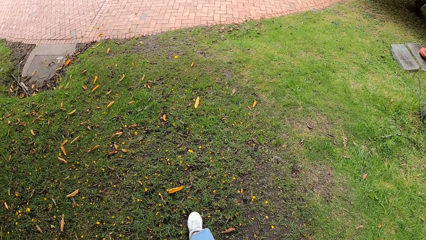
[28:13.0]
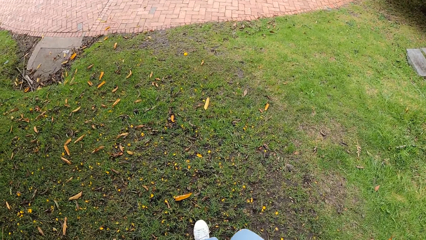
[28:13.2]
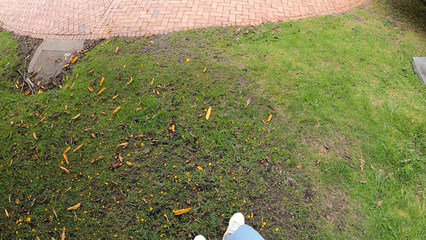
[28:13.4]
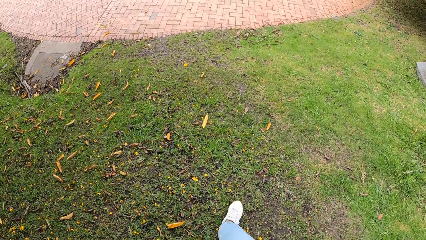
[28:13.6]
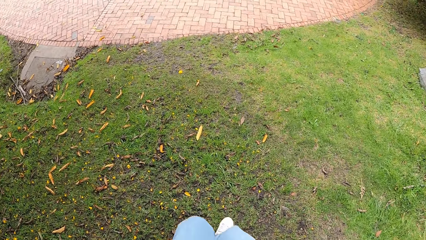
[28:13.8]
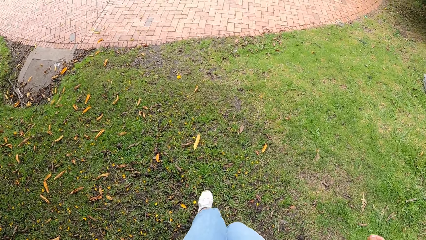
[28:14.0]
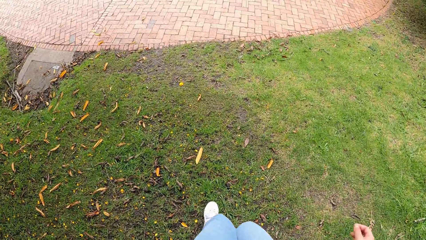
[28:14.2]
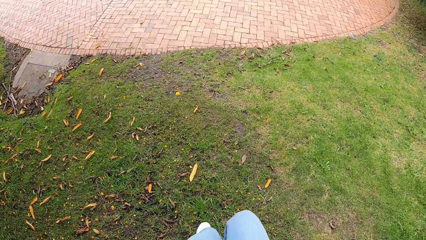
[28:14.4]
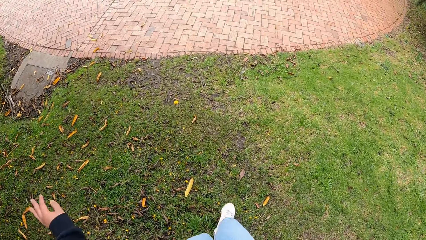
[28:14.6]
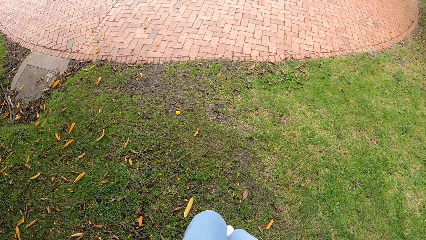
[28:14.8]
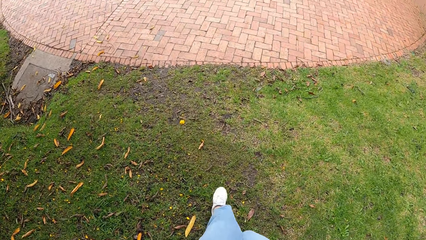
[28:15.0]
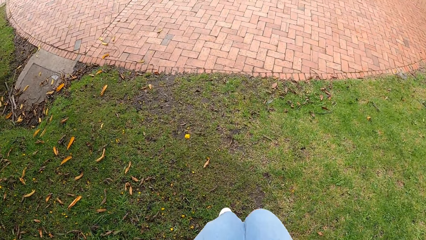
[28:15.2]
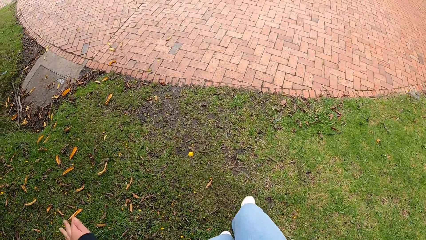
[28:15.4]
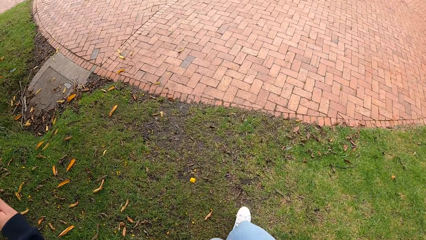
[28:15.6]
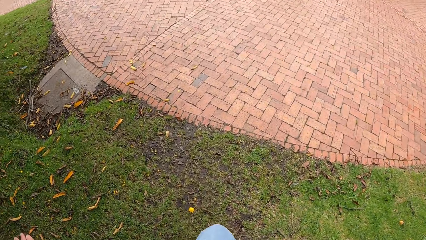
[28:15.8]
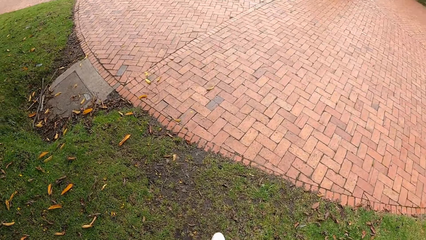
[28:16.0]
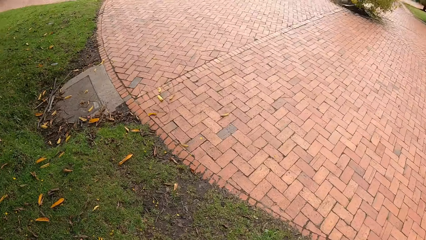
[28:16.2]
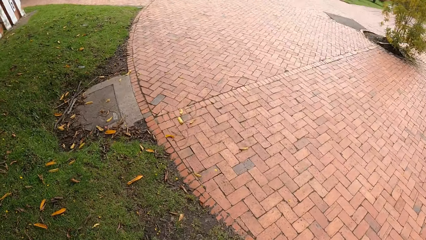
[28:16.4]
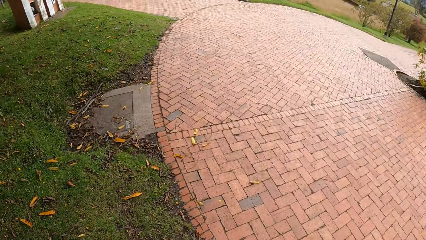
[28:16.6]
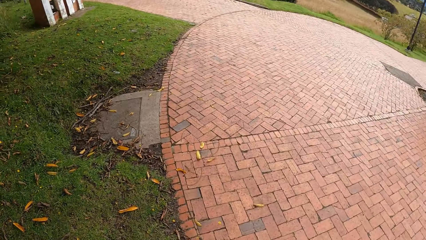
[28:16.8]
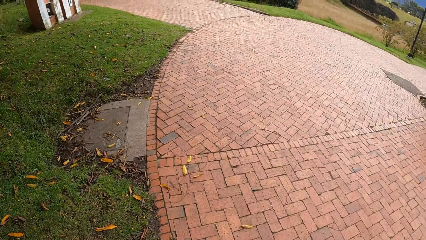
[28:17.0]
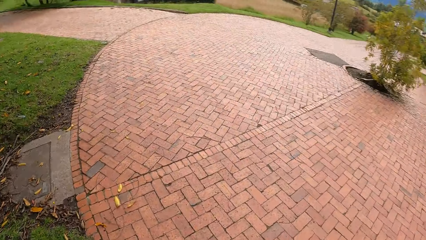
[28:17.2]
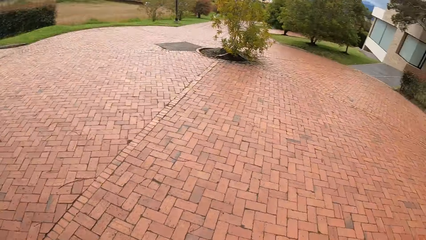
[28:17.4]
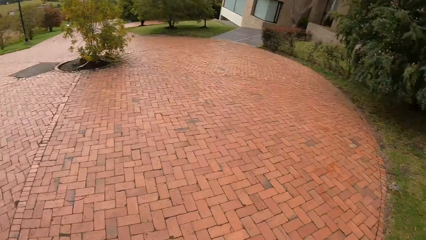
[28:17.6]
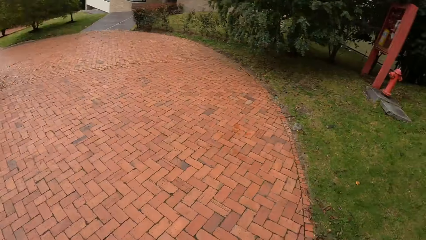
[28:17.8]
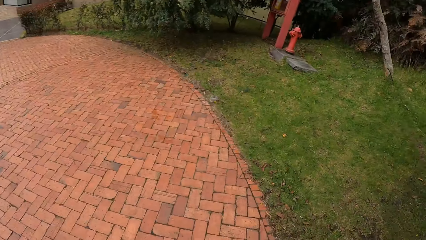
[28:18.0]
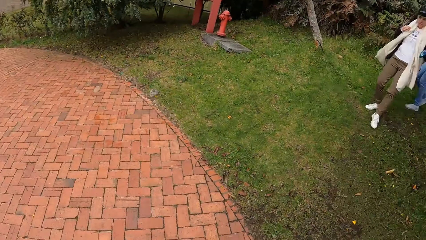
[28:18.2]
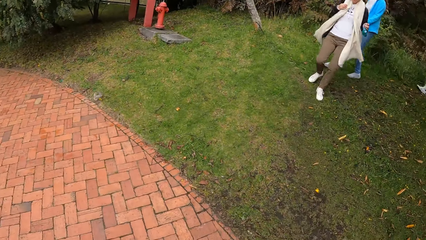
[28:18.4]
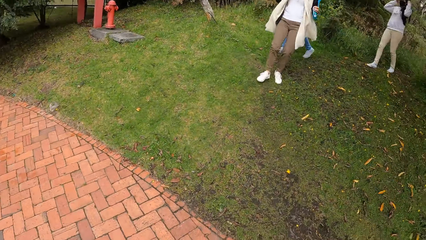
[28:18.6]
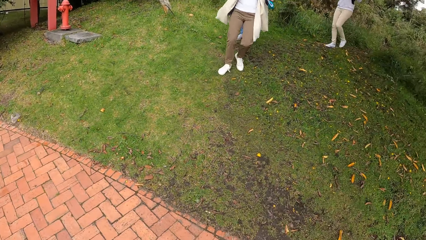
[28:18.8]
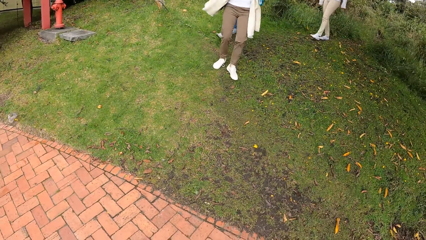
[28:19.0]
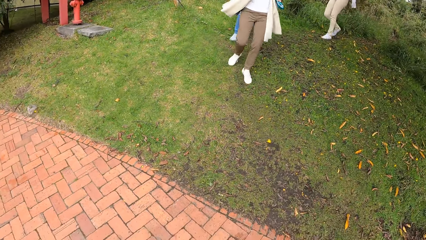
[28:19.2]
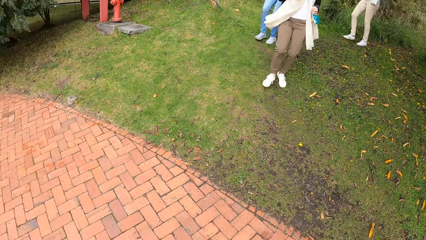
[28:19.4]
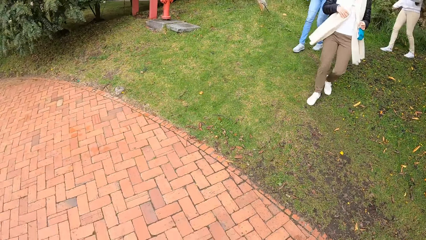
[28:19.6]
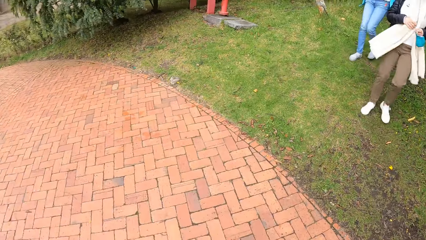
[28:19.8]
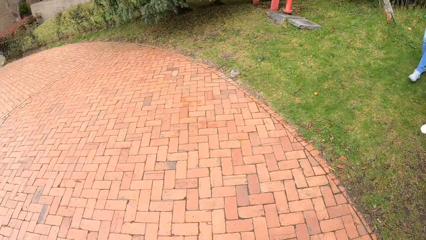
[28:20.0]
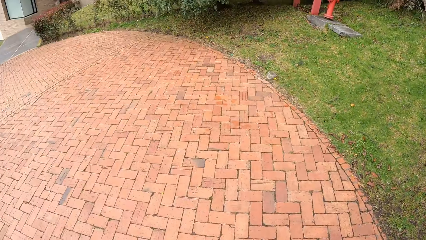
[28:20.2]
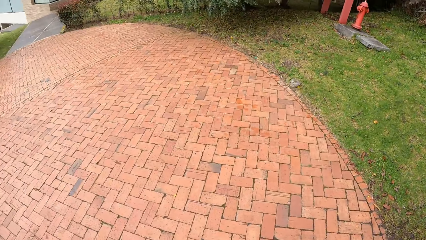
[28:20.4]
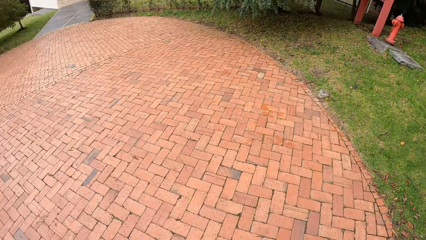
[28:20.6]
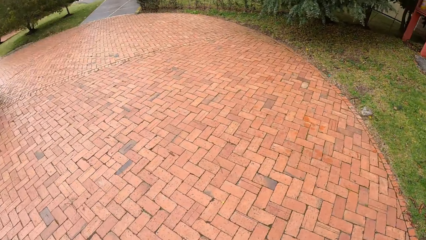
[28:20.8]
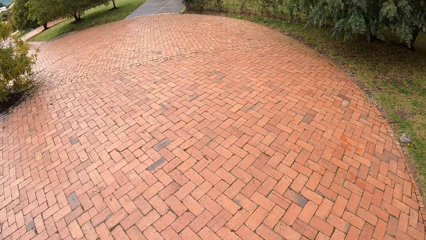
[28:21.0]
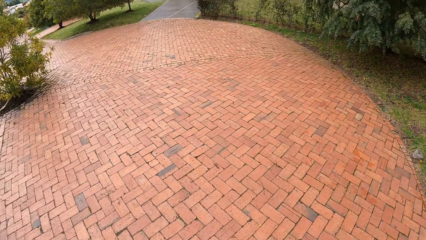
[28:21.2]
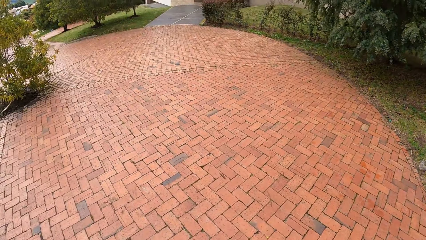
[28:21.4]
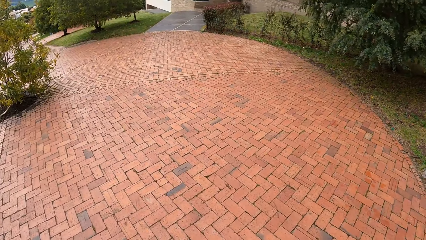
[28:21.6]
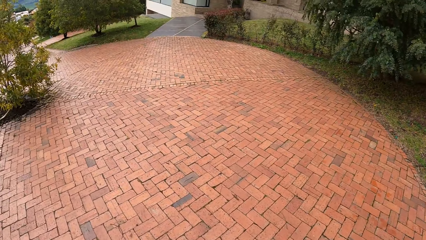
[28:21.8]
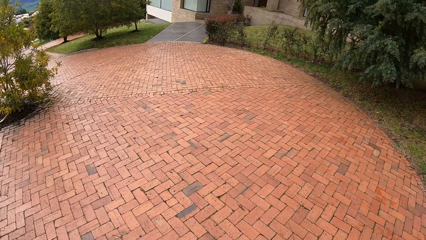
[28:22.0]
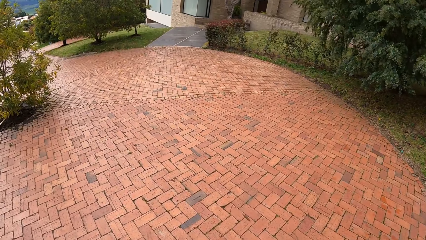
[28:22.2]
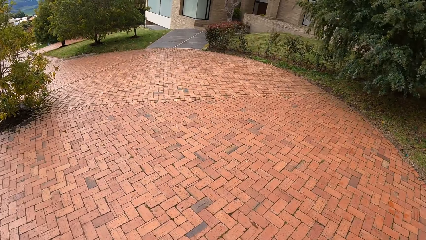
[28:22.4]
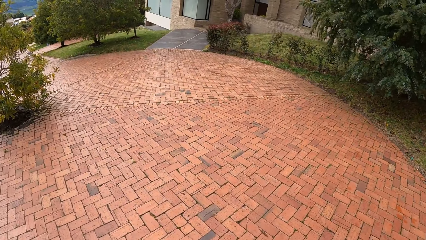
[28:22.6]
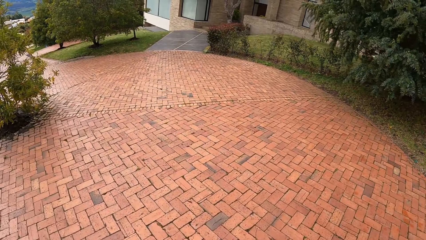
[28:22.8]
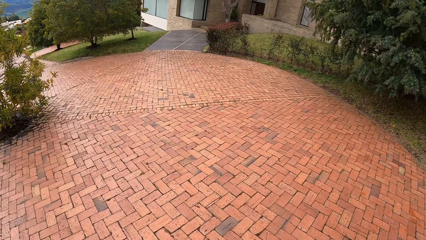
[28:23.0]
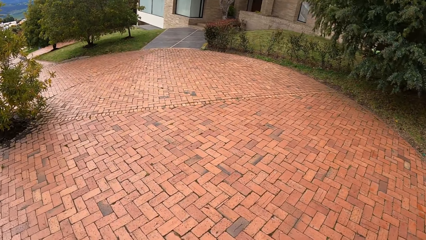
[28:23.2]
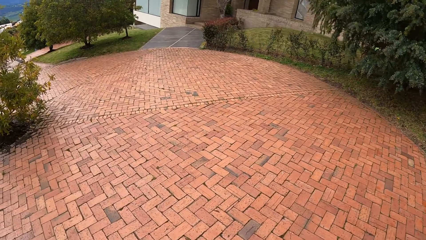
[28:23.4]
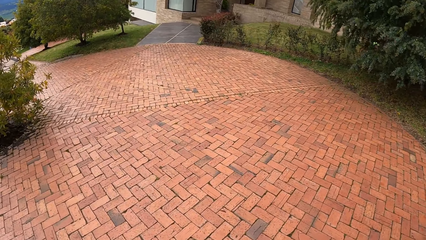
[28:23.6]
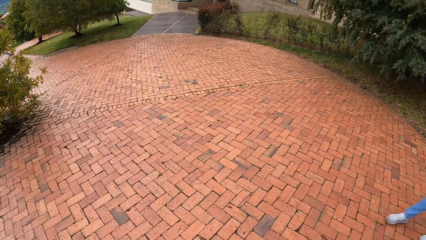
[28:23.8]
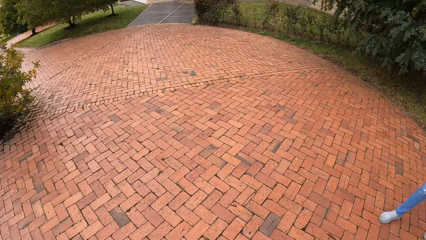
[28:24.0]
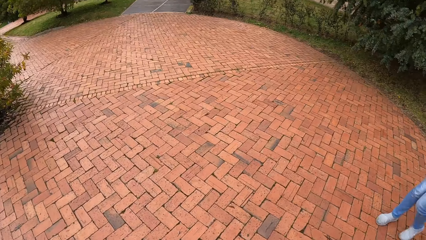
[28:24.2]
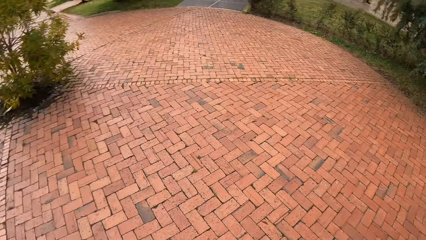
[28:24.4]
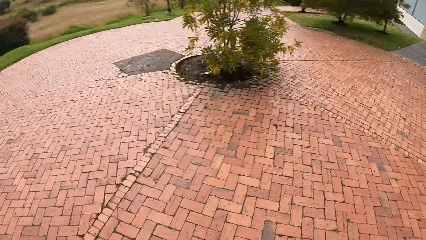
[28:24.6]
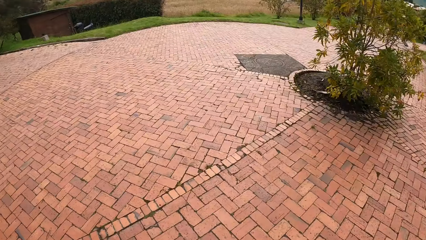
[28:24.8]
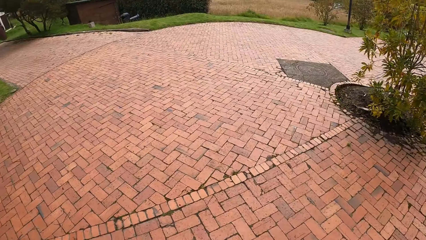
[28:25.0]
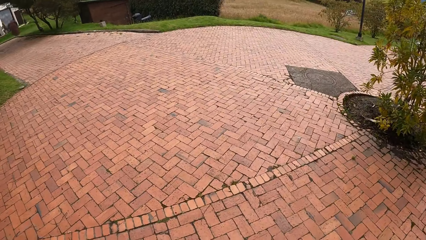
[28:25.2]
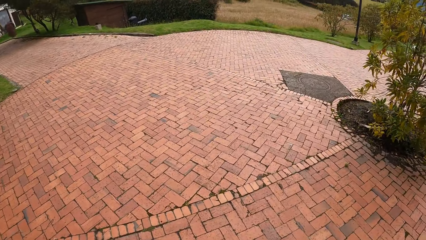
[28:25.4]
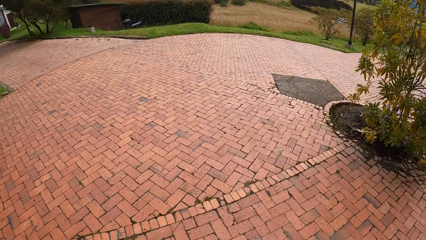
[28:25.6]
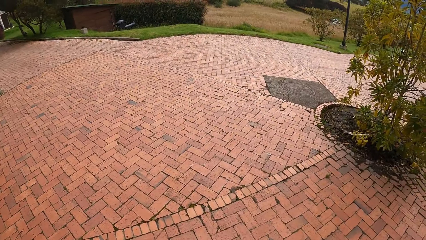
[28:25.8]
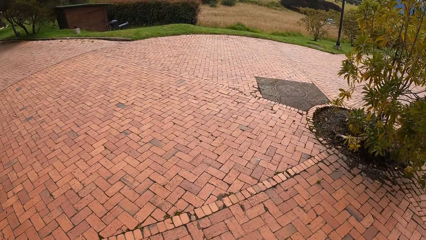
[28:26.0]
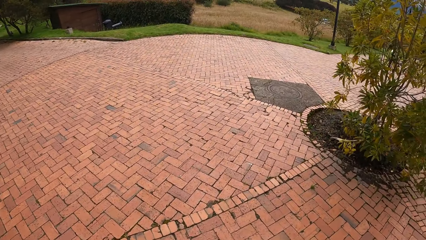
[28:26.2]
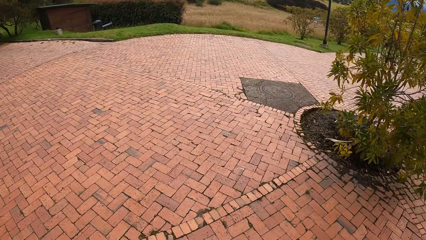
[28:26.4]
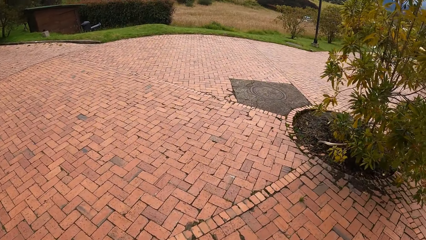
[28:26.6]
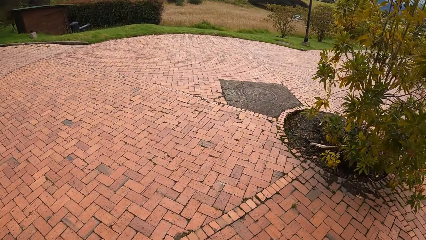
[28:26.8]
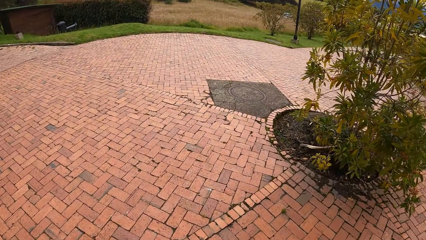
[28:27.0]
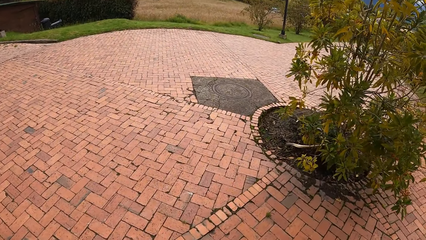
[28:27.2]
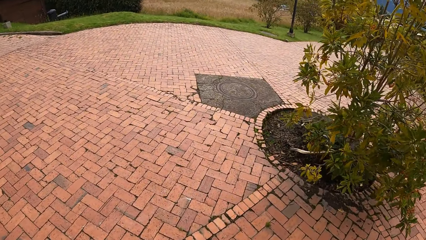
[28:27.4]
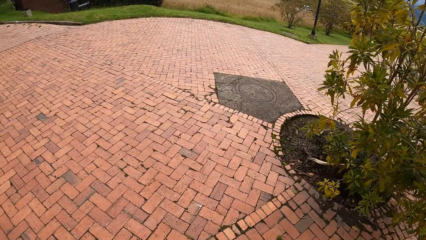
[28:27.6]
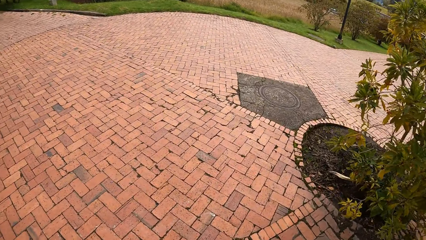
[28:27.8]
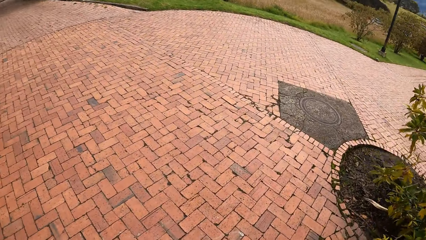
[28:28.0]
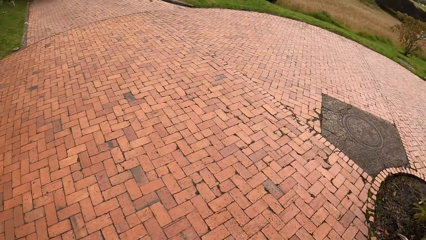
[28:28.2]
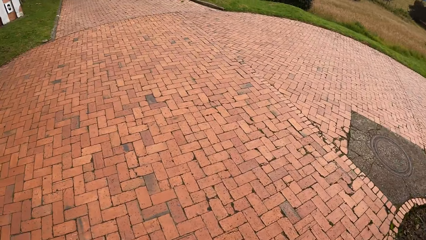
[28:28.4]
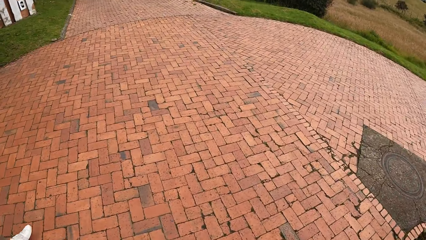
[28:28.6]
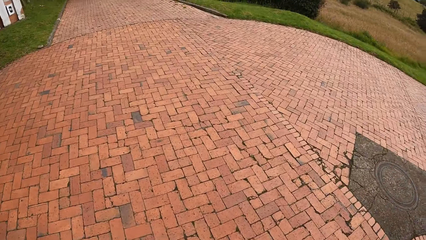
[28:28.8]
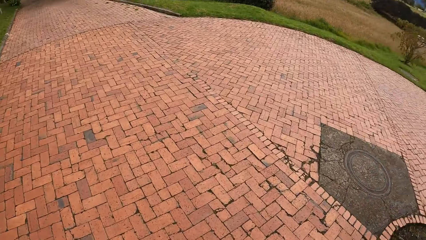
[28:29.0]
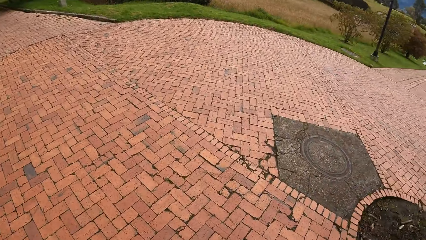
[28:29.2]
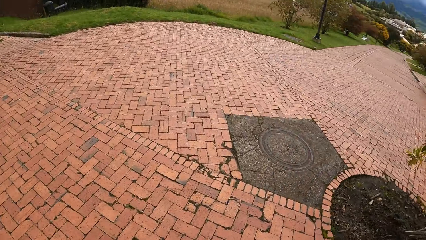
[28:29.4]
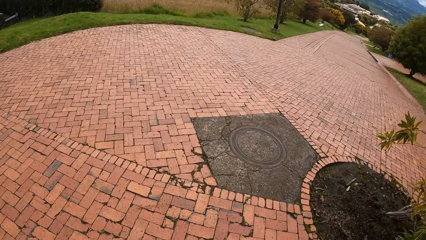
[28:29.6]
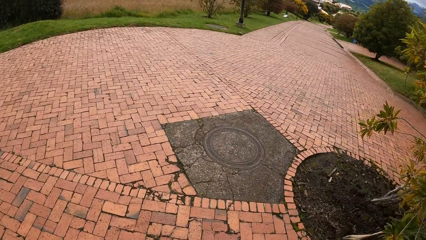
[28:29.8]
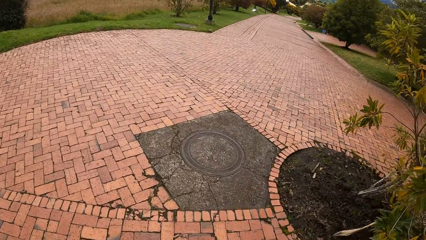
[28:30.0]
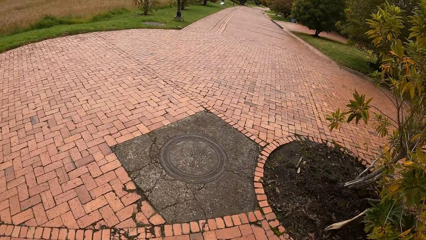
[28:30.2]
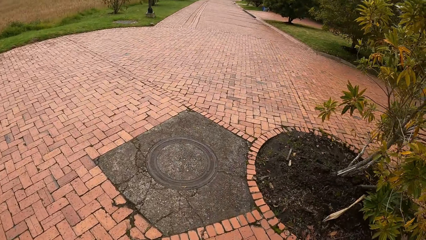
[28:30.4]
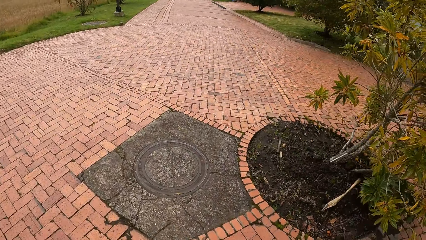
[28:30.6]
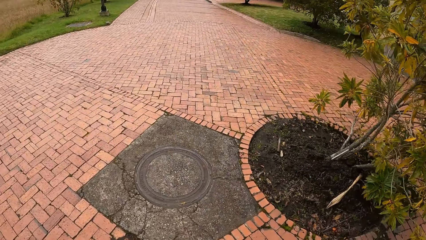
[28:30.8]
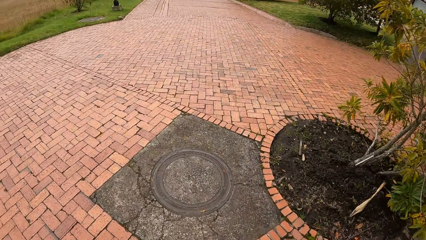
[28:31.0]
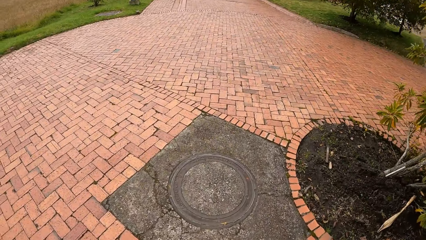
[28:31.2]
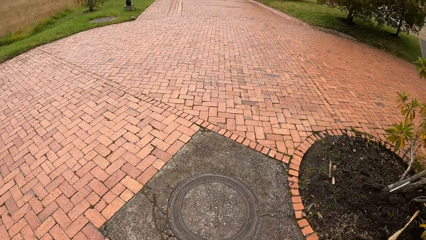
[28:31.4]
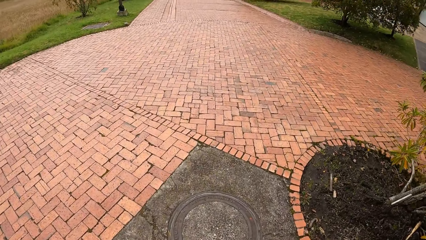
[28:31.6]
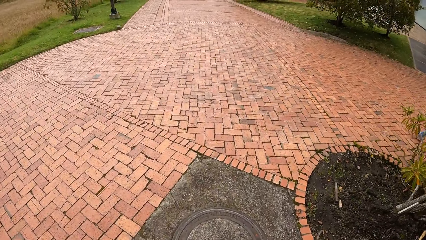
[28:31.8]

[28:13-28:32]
The camera wearer walks on a road. They turn, turn back, and walk on the pavement.
